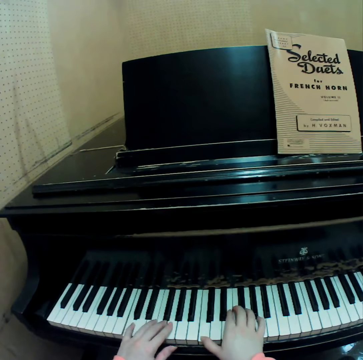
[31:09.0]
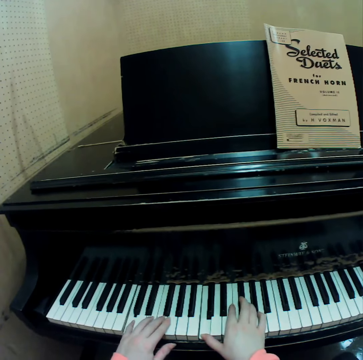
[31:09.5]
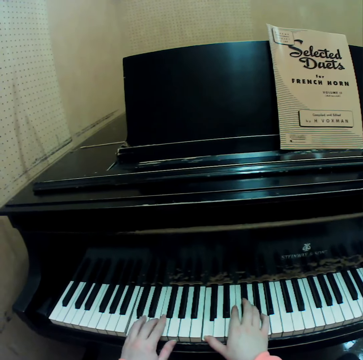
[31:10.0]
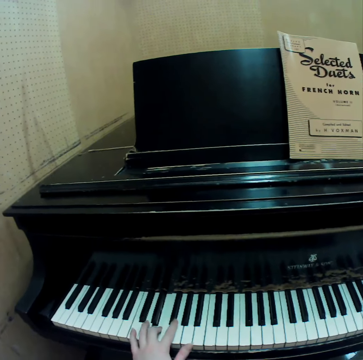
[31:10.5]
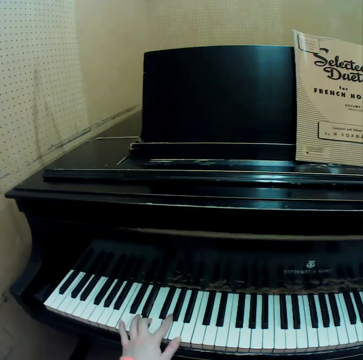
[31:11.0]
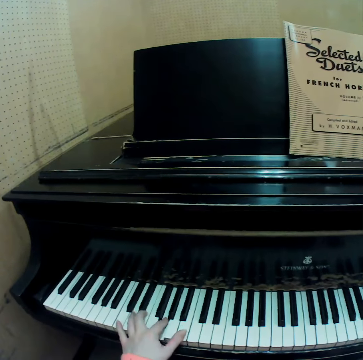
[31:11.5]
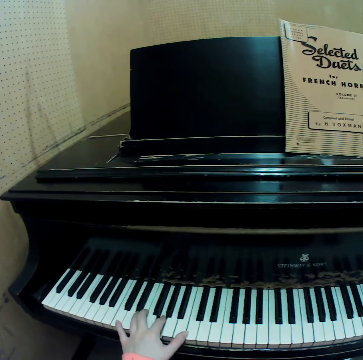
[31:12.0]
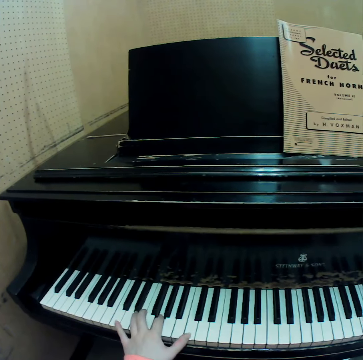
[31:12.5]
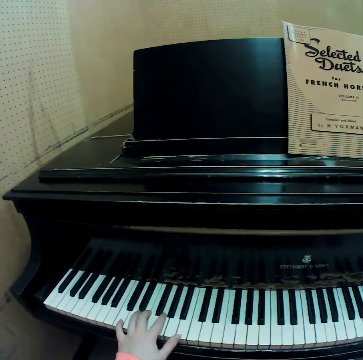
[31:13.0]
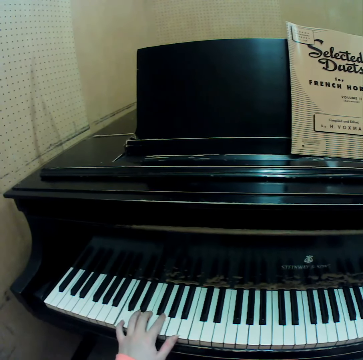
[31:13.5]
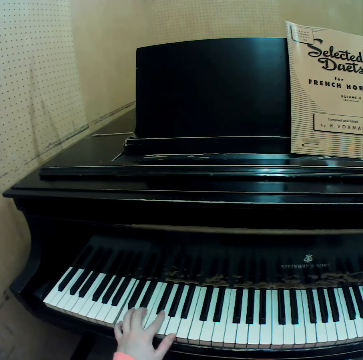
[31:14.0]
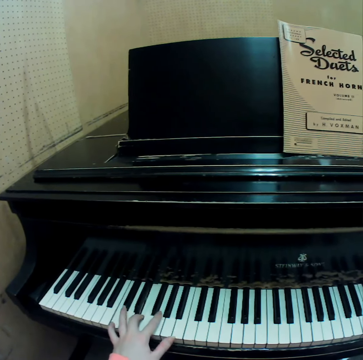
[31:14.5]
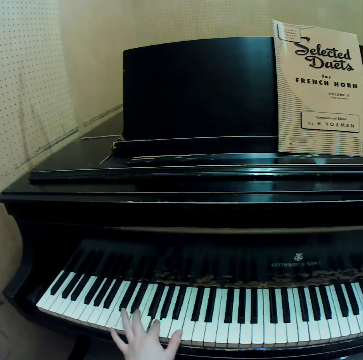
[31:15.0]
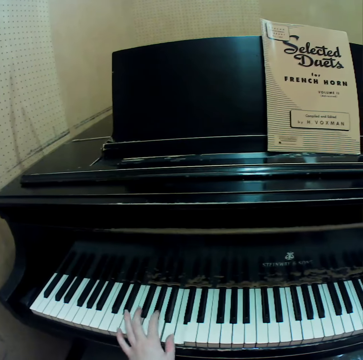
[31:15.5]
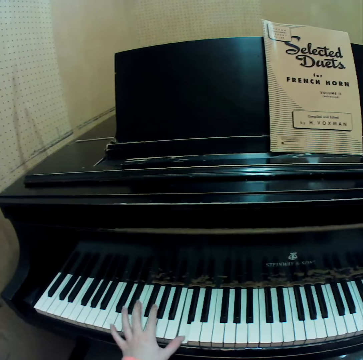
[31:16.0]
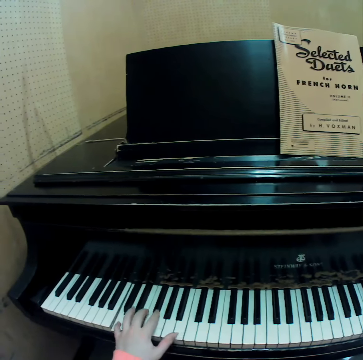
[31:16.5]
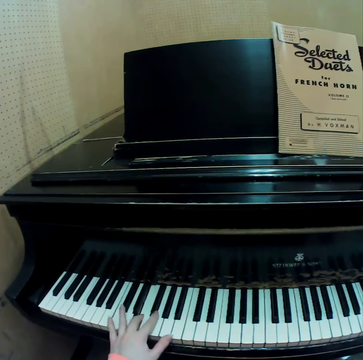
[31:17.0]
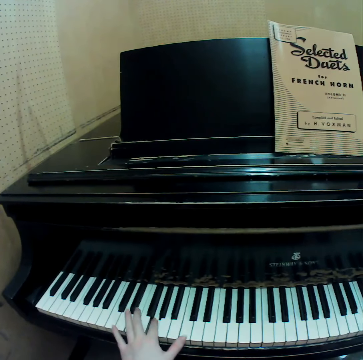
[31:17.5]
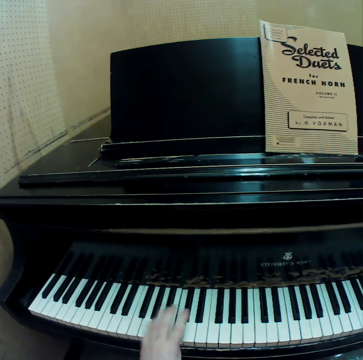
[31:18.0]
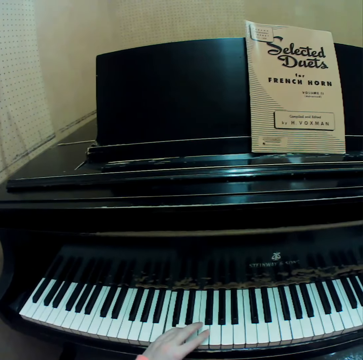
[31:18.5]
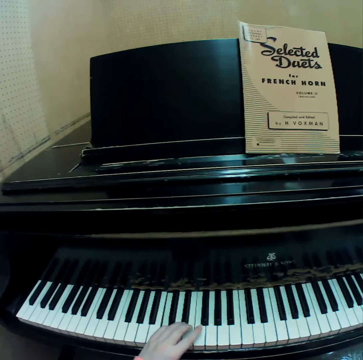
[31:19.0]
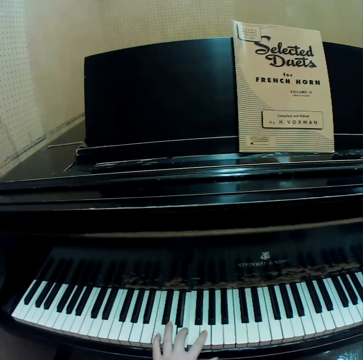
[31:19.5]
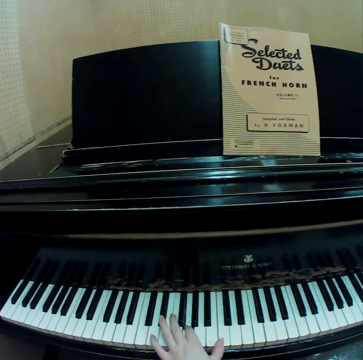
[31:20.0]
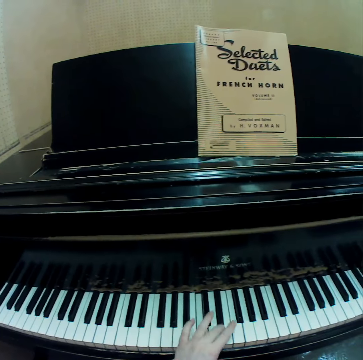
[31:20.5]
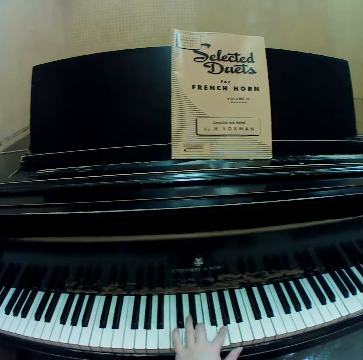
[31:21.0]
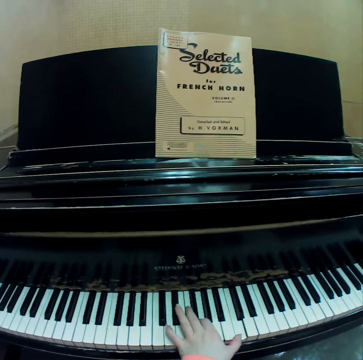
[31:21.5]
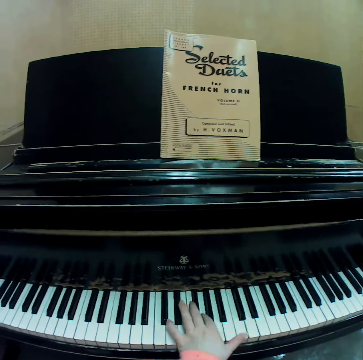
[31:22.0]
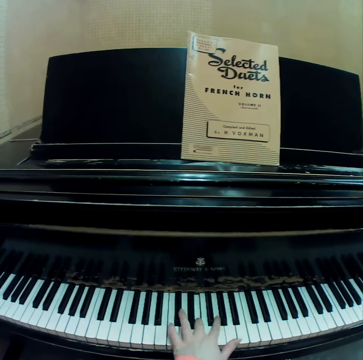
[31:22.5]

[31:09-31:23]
The camera wearer plays the piano with her left hand.

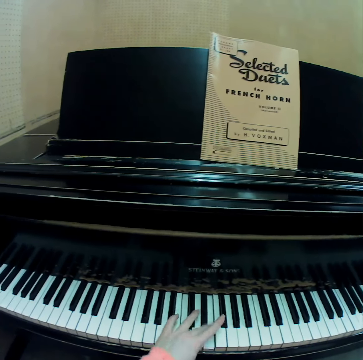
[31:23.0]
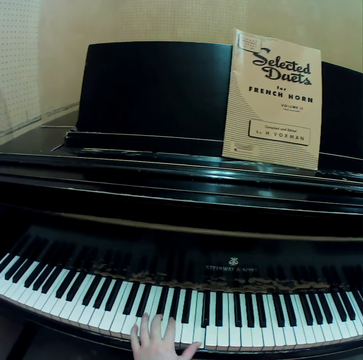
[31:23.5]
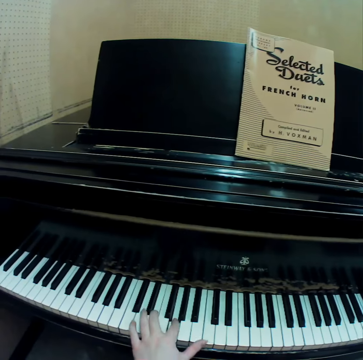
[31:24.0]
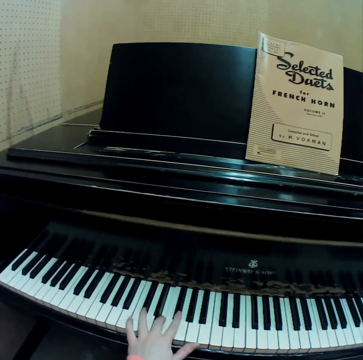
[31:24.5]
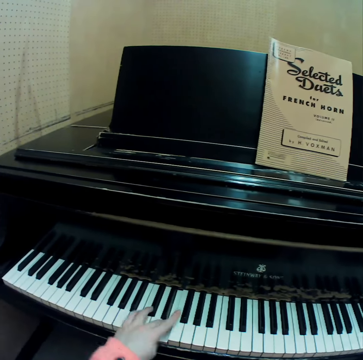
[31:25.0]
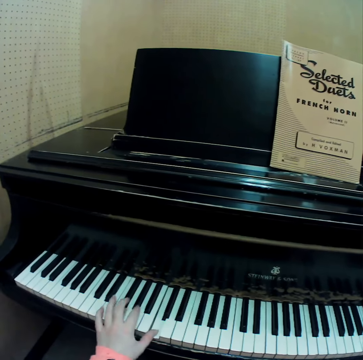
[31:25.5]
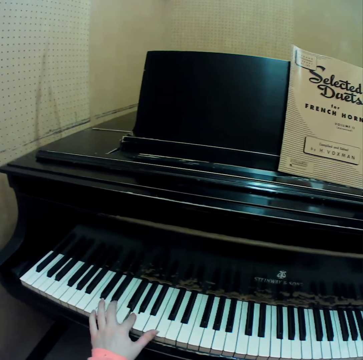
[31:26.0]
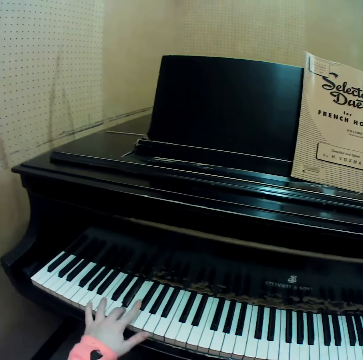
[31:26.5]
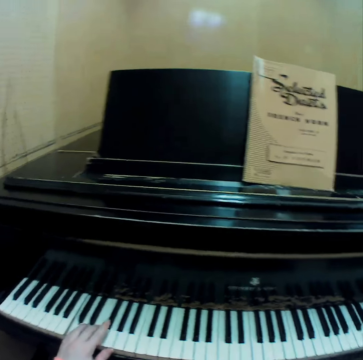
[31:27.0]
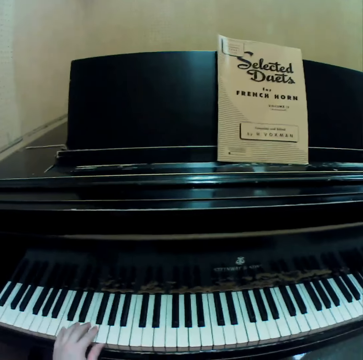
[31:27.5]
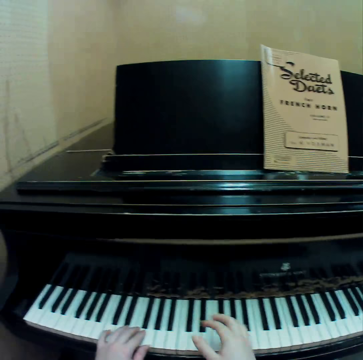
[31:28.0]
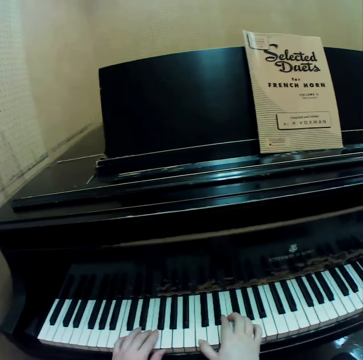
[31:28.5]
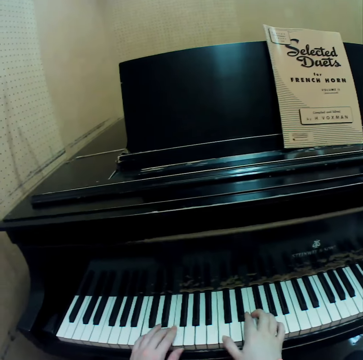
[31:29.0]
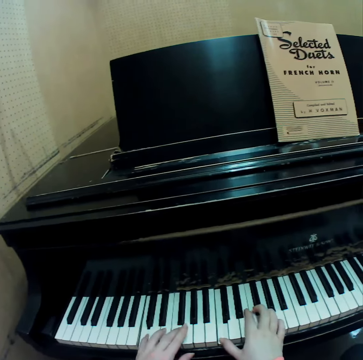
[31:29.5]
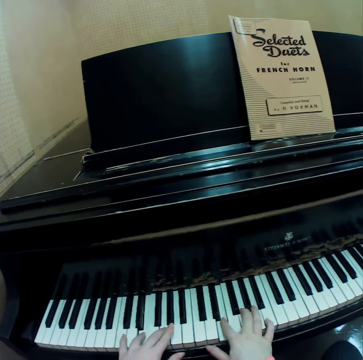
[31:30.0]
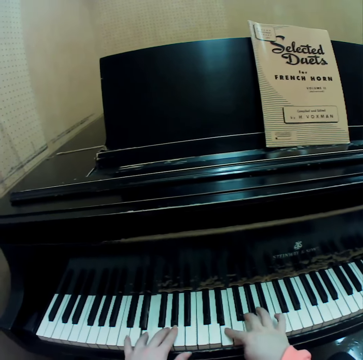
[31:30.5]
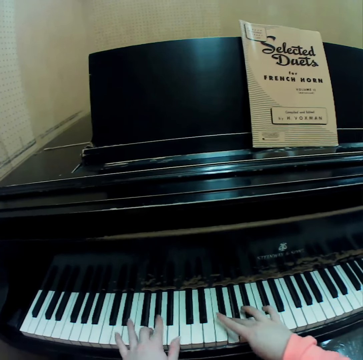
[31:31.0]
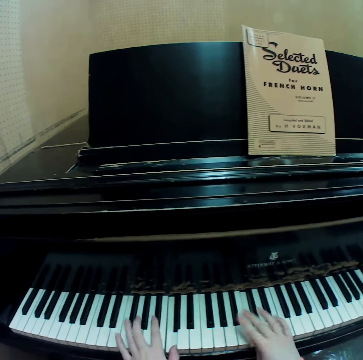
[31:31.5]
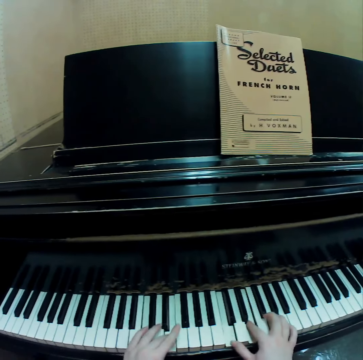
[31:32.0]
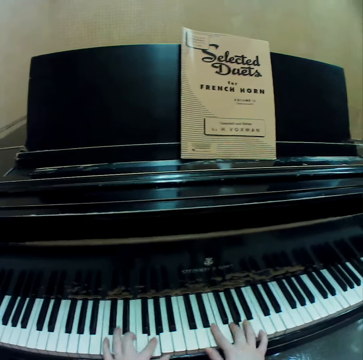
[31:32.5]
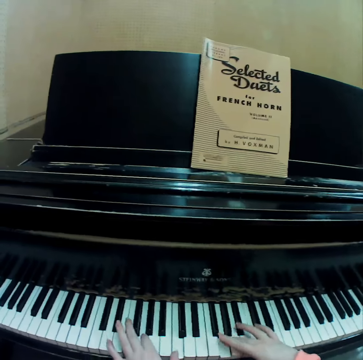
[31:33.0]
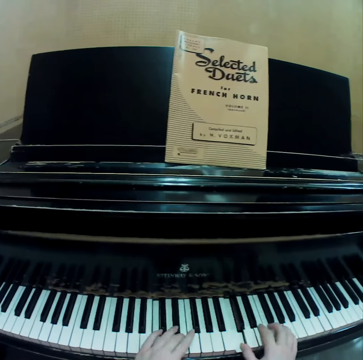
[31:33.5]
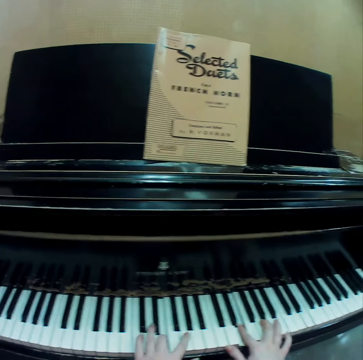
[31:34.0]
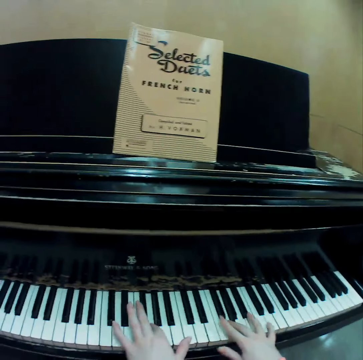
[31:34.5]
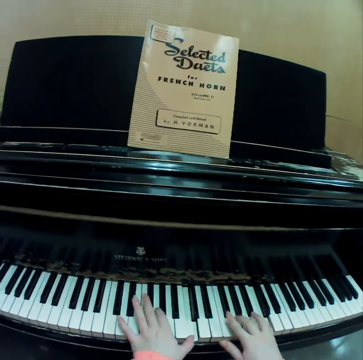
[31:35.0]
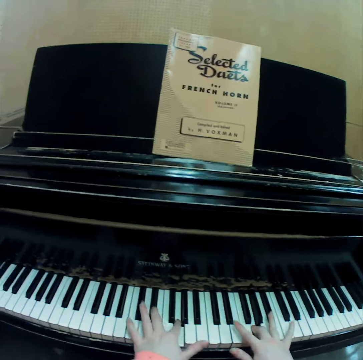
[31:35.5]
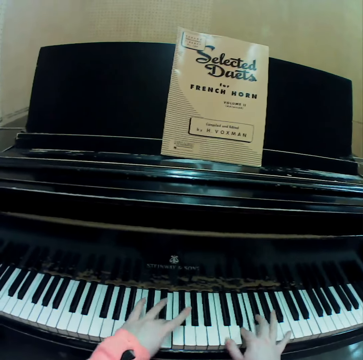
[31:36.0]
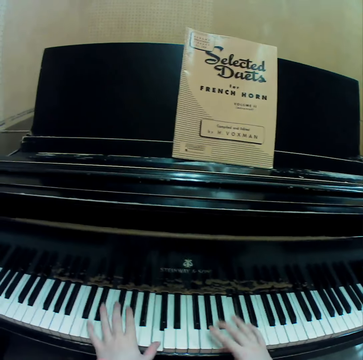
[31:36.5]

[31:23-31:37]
The camera wearer plays the piano with both hands.

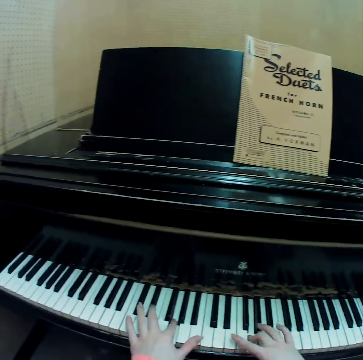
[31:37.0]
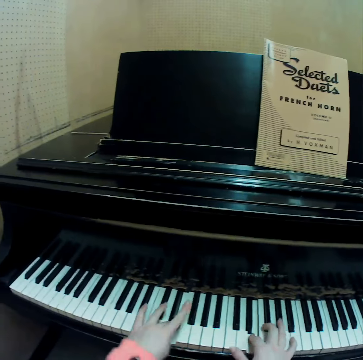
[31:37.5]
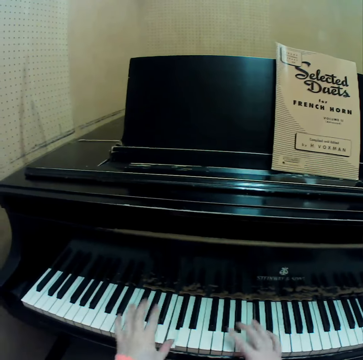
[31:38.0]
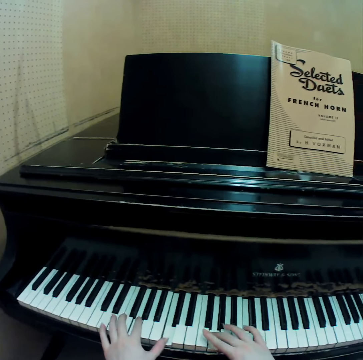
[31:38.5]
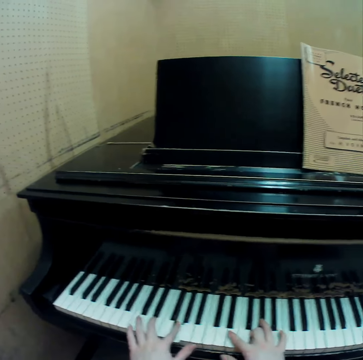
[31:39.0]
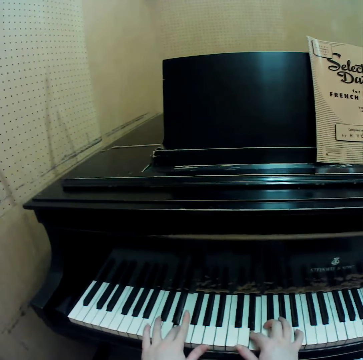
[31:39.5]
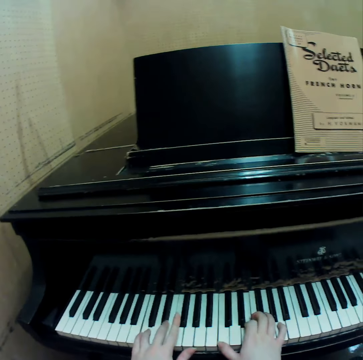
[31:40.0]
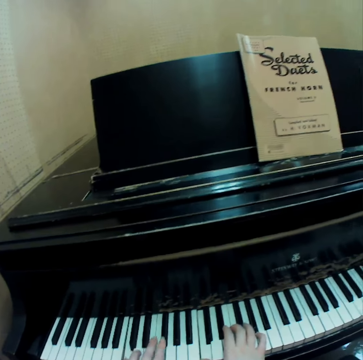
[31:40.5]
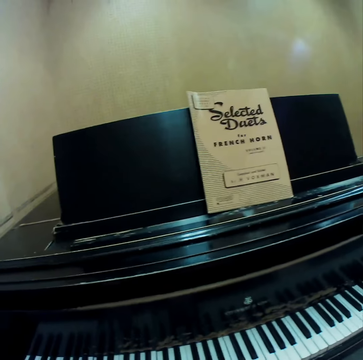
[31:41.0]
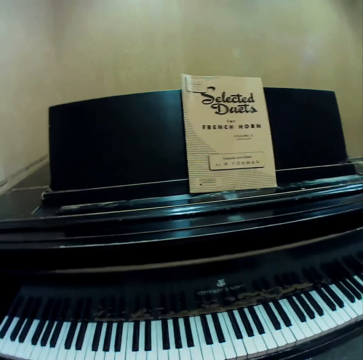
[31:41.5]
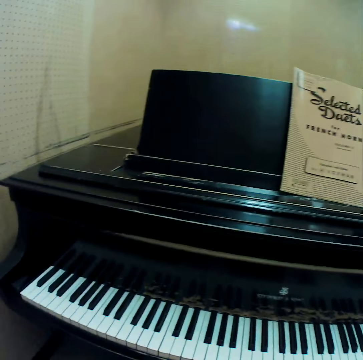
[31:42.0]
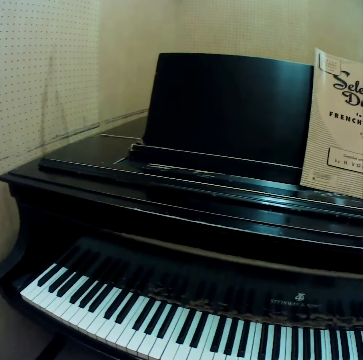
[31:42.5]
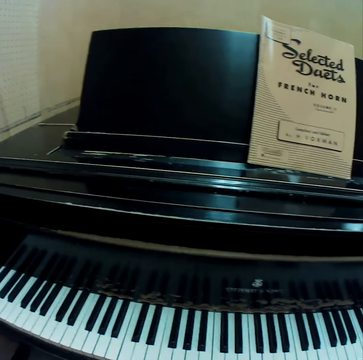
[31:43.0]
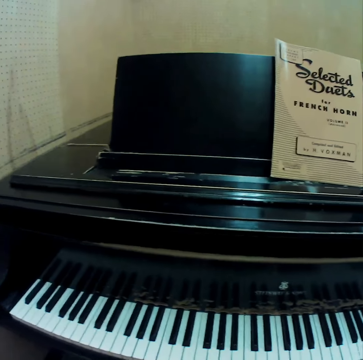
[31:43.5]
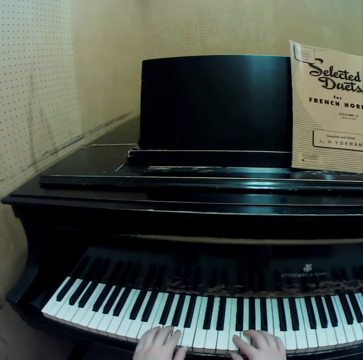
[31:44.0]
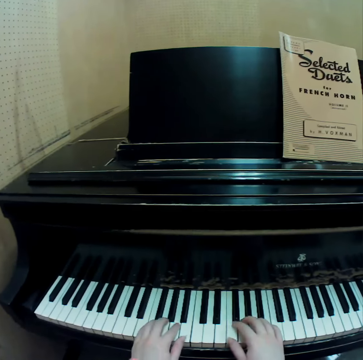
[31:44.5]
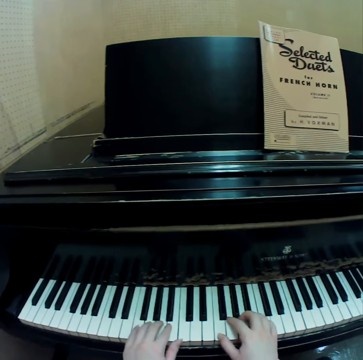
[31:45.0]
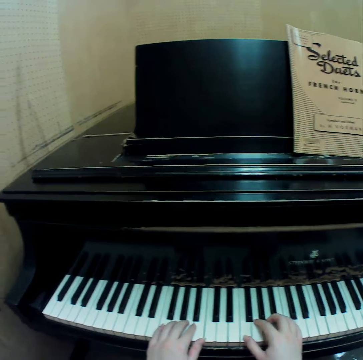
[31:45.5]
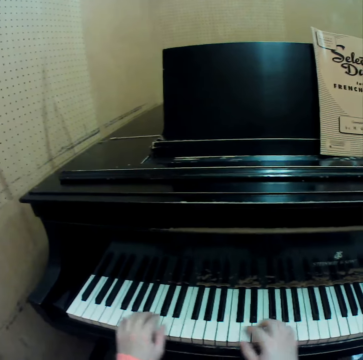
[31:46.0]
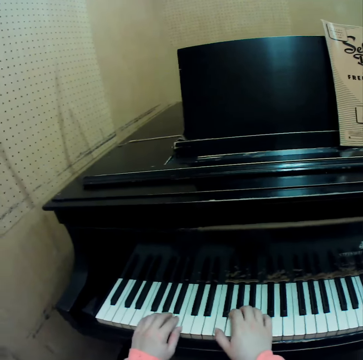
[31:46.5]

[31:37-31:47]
The camera wearer stares at the piano. She moves her hands to the left.
